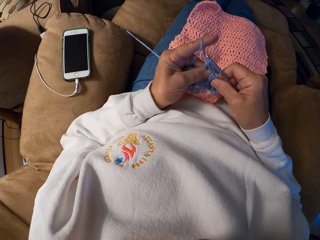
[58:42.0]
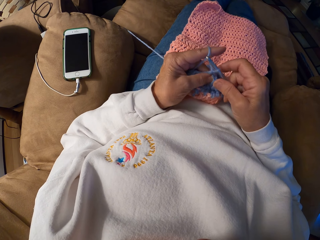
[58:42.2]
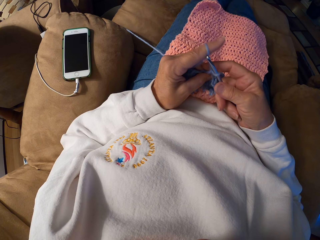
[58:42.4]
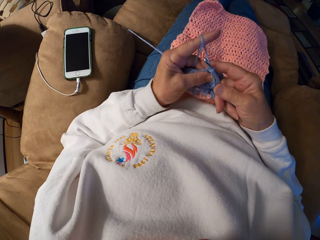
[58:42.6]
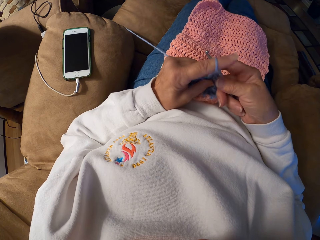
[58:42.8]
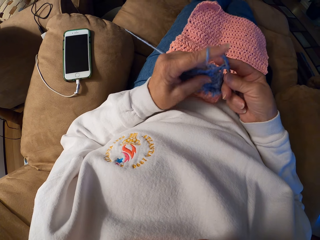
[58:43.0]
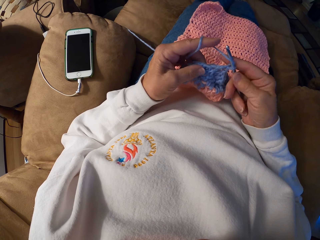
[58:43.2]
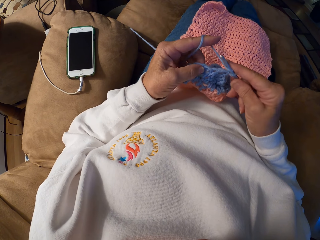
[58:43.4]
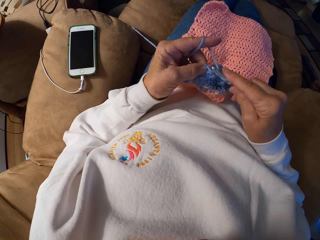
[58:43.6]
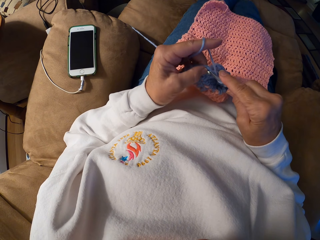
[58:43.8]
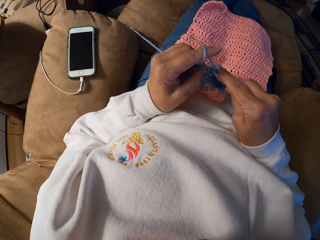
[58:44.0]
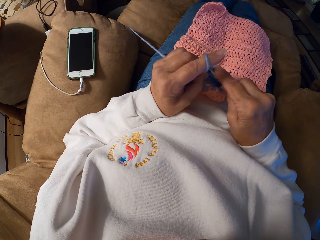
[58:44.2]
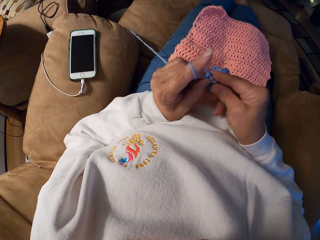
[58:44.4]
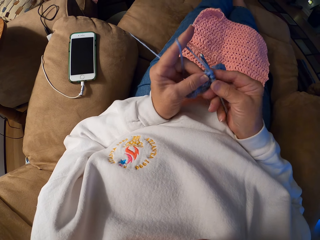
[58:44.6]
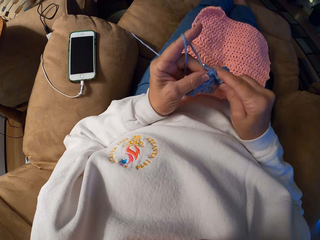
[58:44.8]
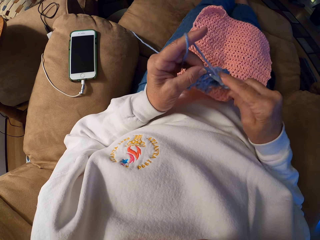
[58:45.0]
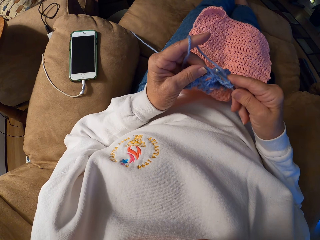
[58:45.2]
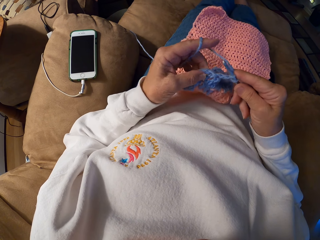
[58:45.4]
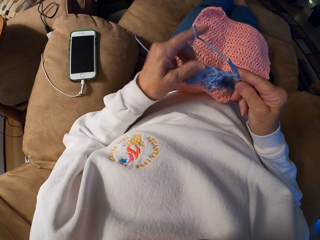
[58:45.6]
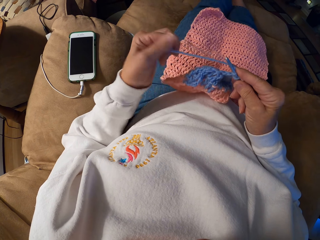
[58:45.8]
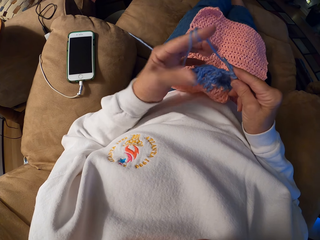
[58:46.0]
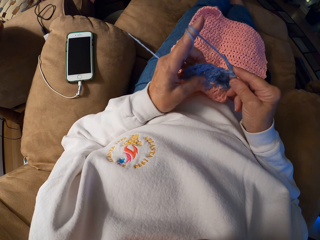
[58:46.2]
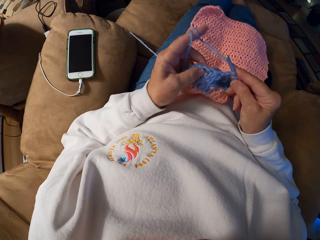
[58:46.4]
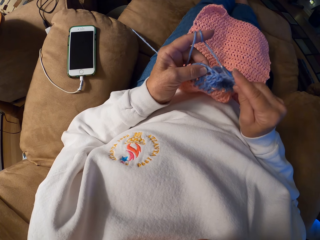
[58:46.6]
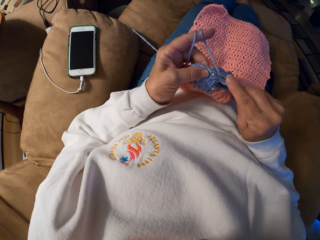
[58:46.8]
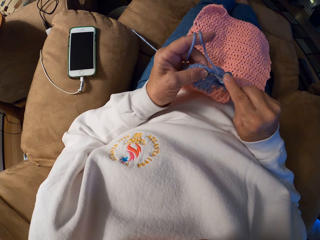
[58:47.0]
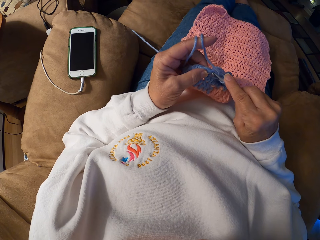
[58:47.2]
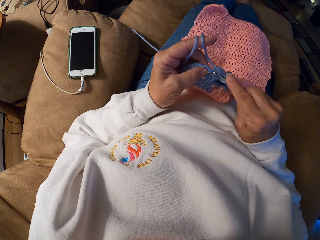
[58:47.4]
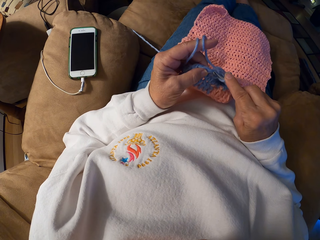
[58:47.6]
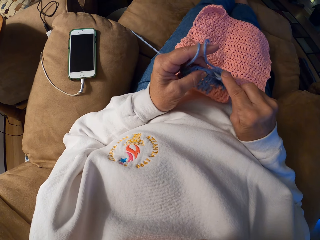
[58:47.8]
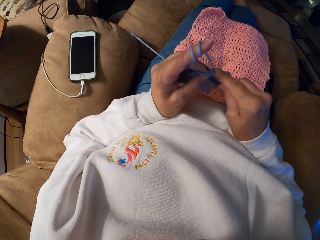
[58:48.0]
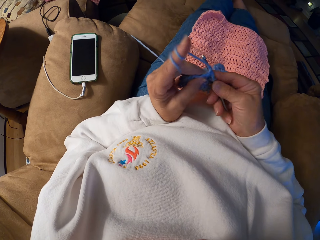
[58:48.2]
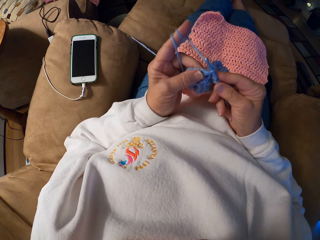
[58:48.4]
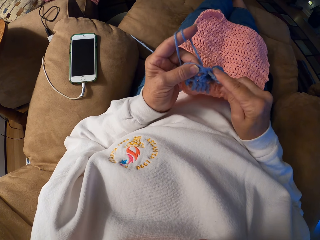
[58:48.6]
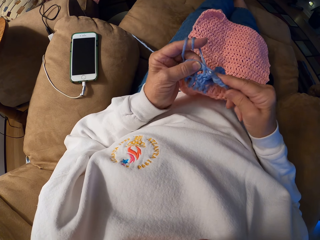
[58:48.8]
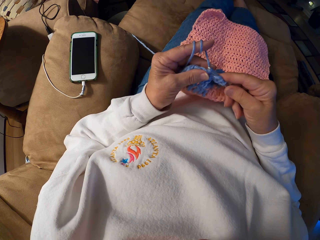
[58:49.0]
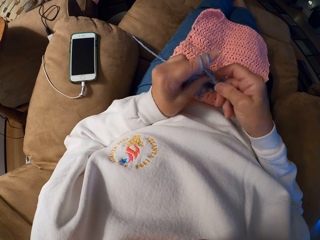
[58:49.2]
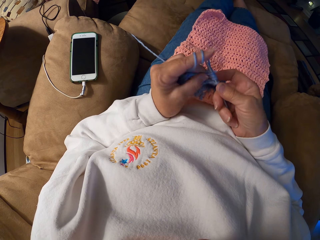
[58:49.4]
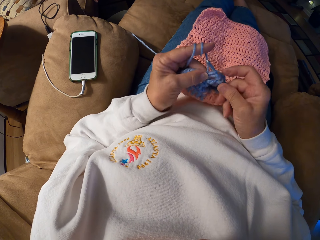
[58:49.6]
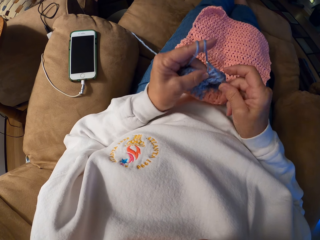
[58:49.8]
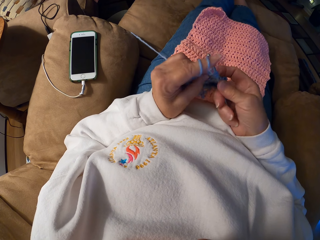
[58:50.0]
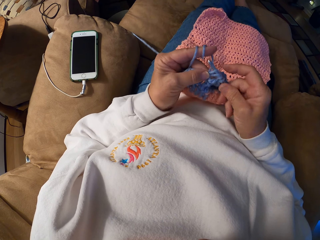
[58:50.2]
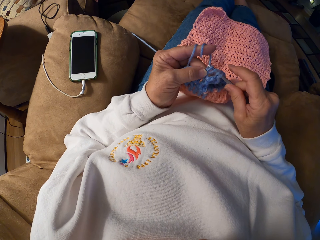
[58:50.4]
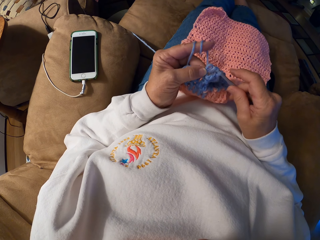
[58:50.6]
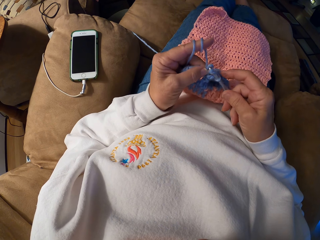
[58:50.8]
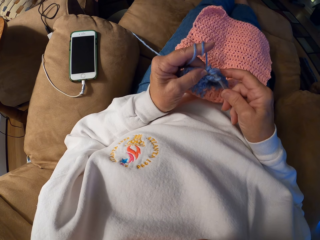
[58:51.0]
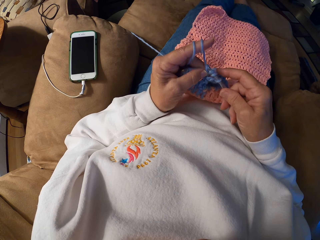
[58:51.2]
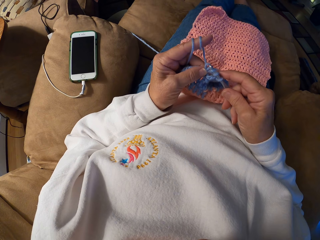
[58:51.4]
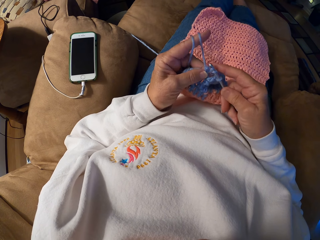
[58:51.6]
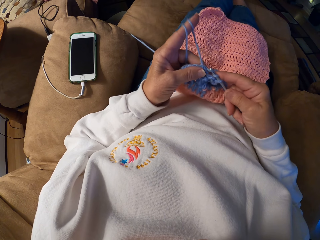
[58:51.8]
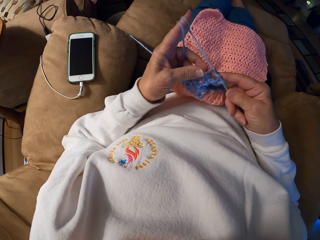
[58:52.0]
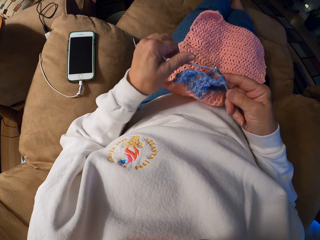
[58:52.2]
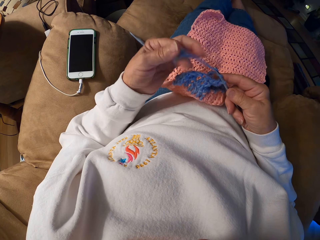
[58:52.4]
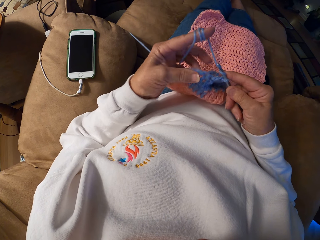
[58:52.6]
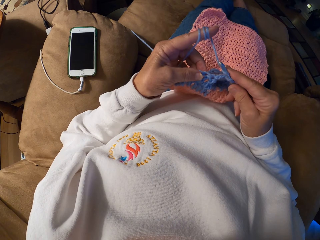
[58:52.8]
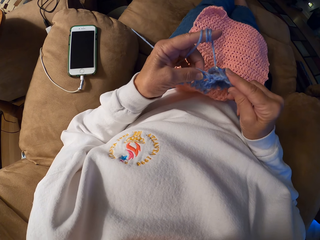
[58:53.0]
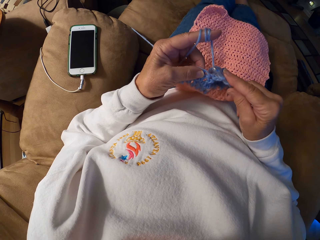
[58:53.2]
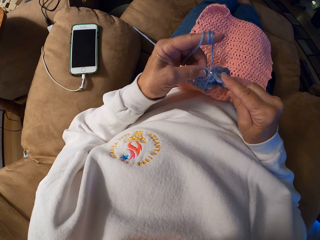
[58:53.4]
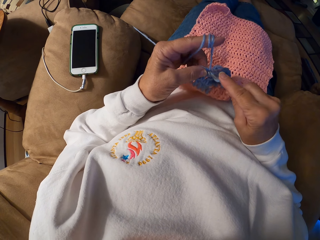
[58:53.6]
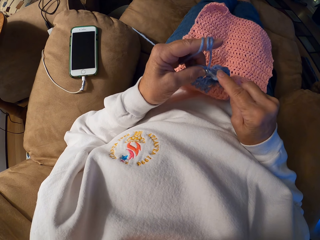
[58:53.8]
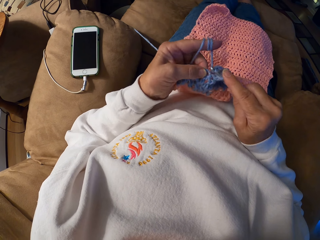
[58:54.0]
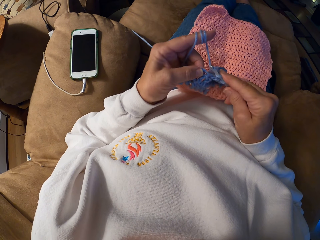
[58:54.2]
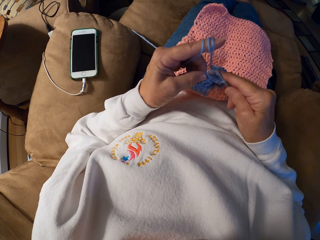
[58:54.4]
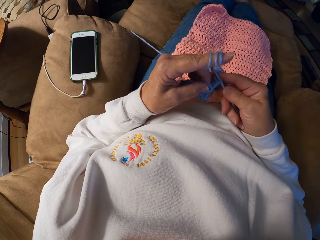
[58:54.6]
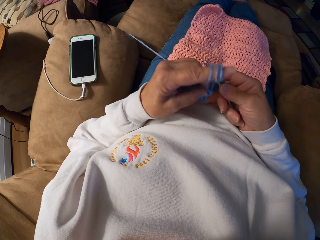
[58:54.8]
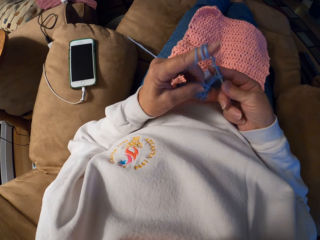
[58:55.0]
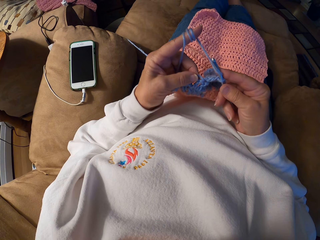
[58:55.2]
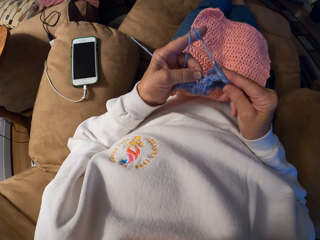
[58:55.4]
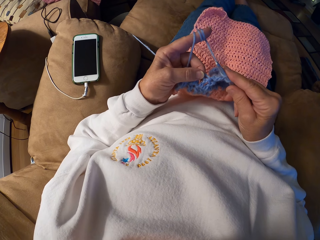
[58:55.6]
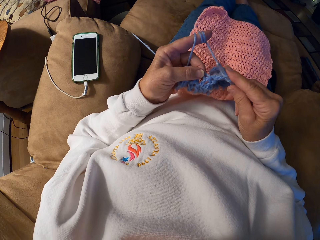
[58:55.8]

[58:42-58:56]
The camera wearer continues crocheting the yarn. They roll the thread around the finger, hold the fabric, and knit the fabric with a crochet hook. They roll the thread around the finger and hold the fabric.

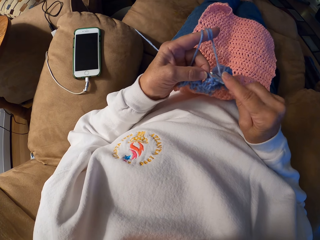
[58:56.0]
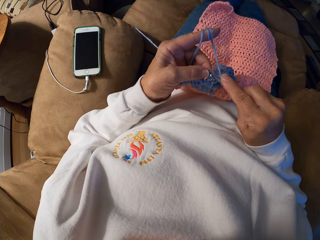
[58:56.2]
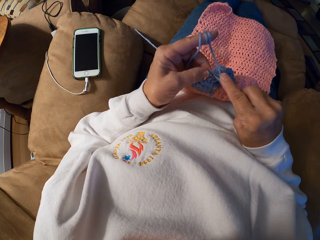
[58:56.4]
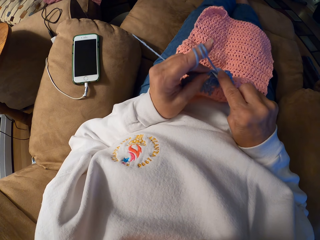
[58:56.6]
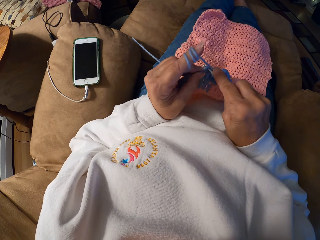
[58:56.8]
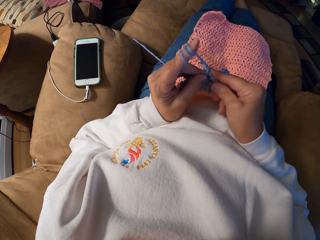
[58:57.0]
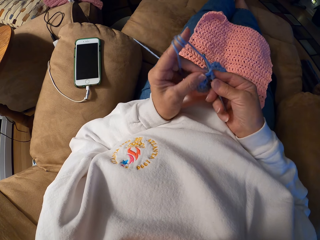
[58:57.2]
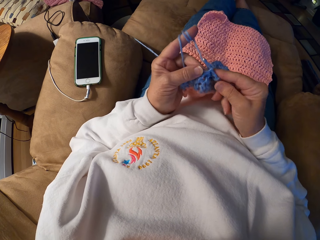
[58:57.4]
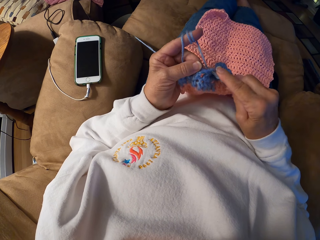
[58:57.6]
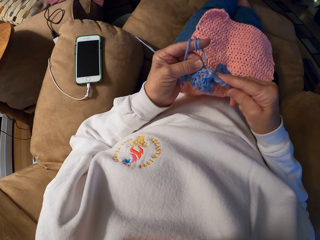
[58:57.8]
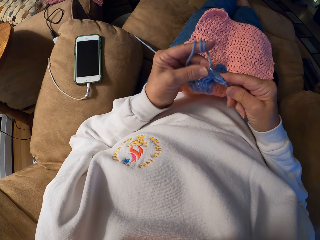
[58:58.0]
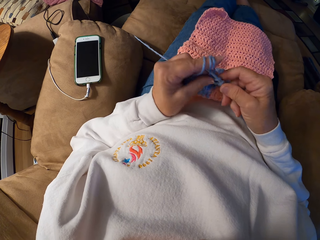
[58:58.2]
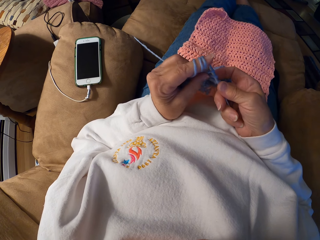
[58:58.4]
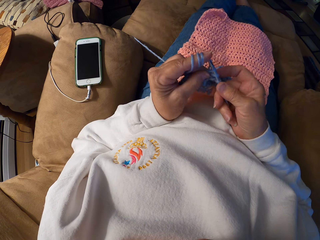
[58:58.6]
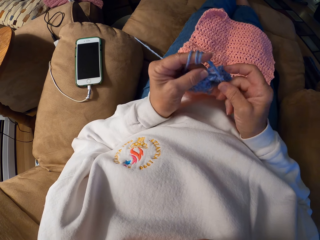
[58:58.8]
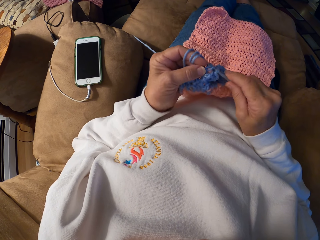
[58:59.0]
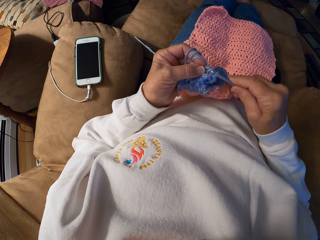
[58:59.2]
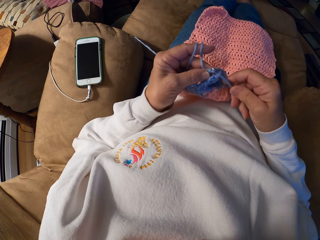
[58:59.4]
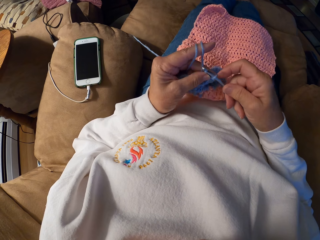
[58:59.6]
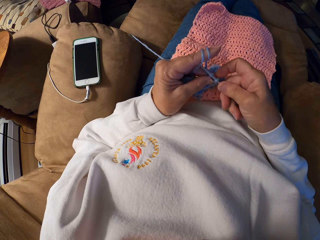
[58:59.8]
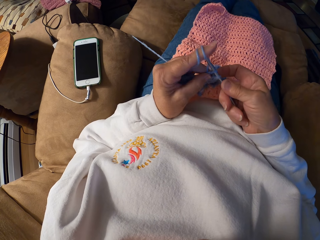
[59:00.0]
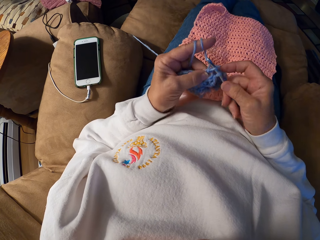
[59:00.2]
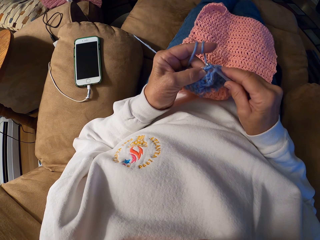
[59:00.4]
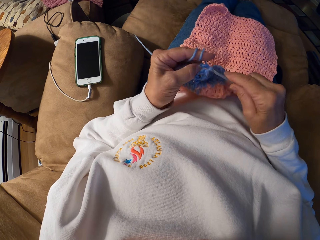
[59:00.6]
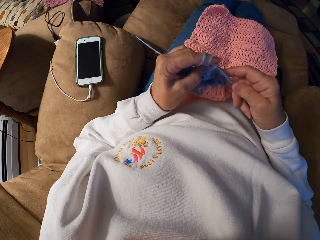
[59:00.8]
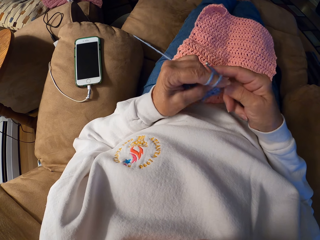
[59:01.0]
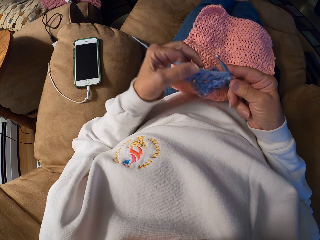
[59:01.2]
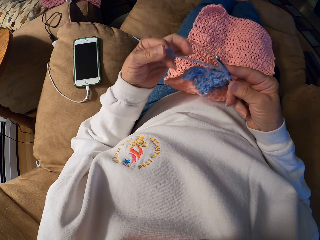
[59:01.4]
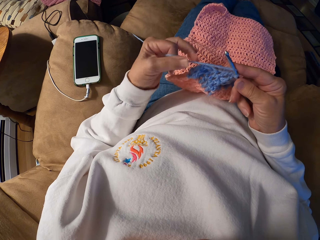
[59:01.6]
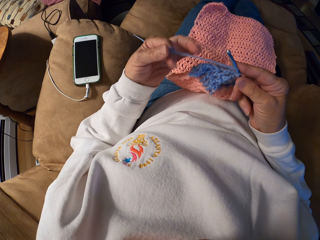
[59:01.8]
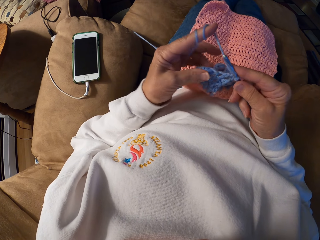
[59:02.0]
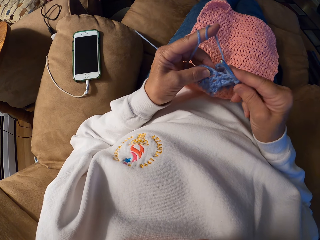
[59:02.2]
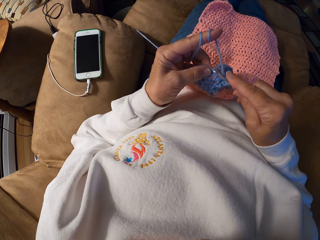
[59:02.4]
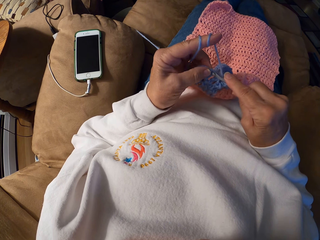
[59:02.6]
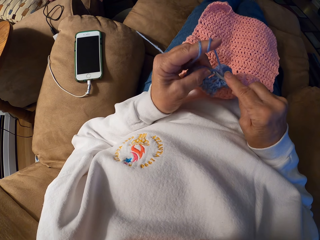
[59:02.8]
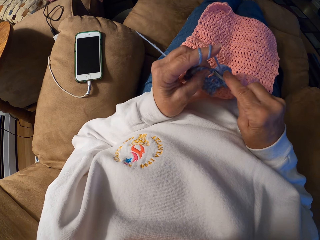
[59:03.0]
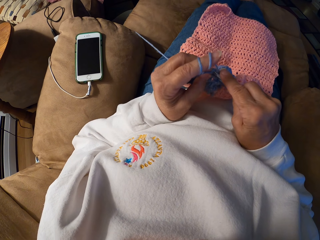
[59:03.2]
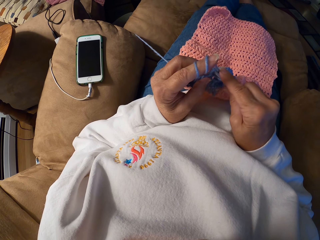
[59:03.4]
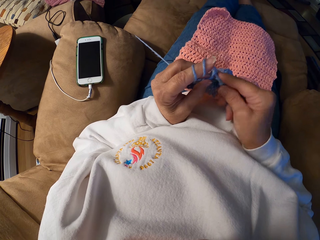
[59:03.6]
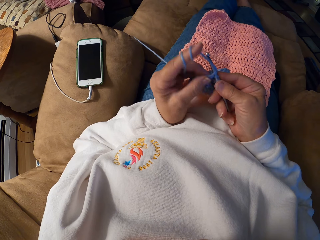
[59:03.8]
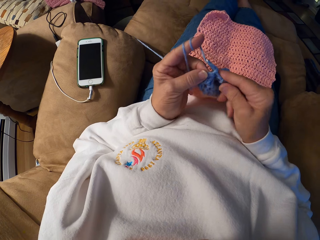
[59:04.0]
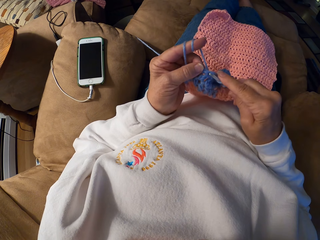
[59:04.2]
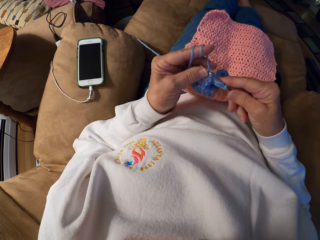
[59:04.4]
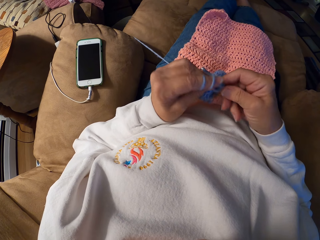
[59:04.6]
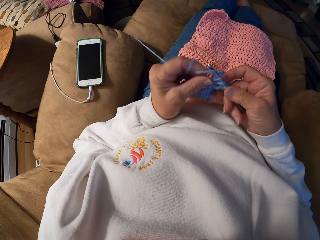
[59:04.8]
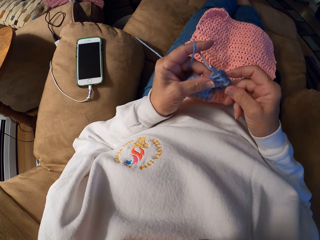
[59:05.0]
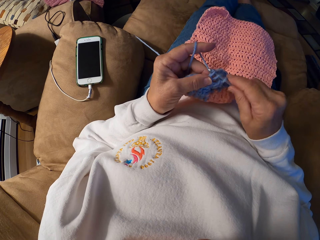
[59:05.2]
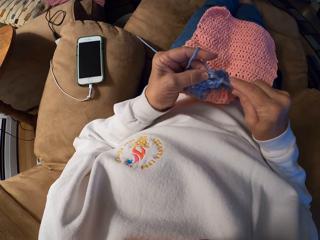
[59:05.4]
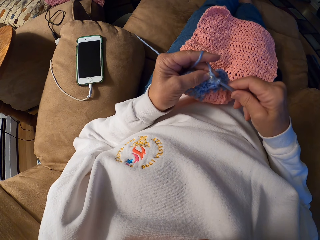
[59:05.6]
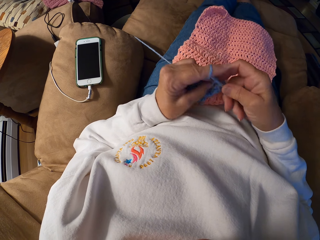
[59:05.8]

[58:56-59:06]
The camera wearer knits the fabric with a crochet hook.
